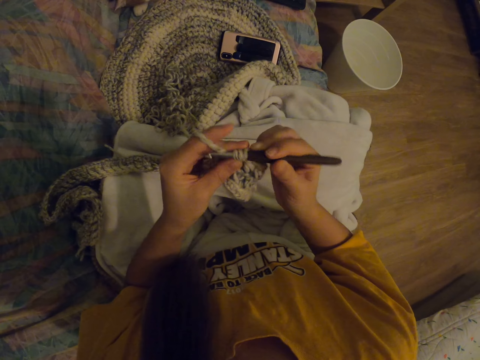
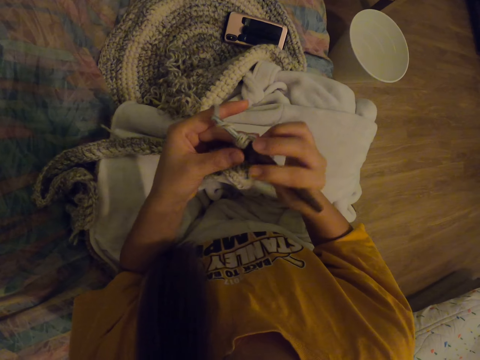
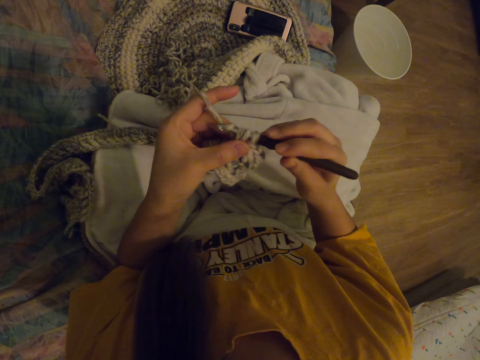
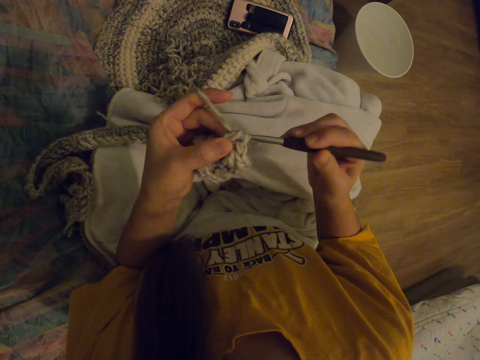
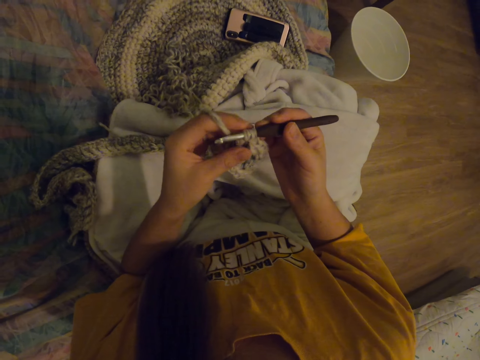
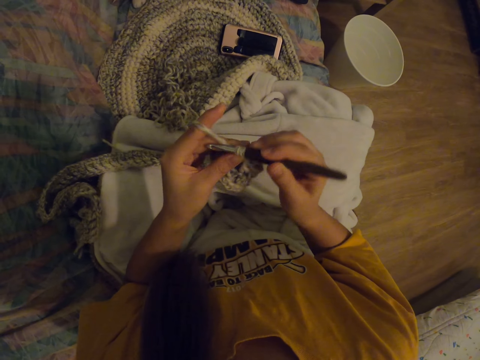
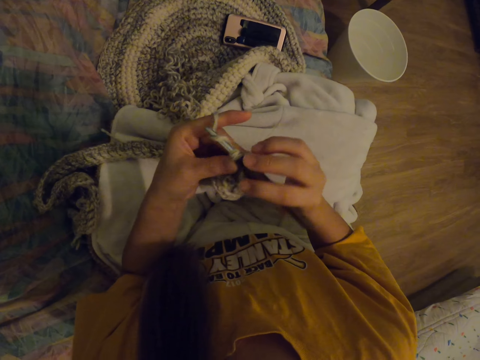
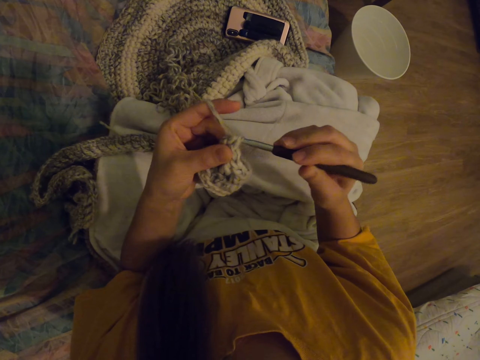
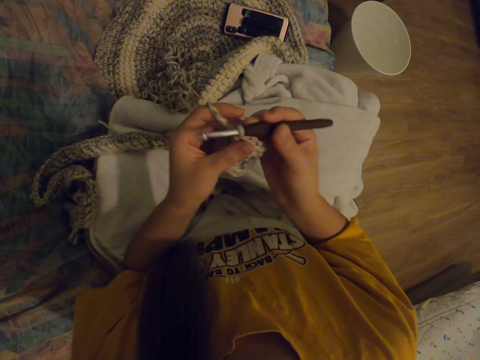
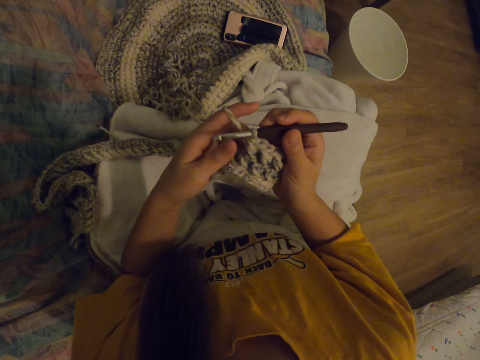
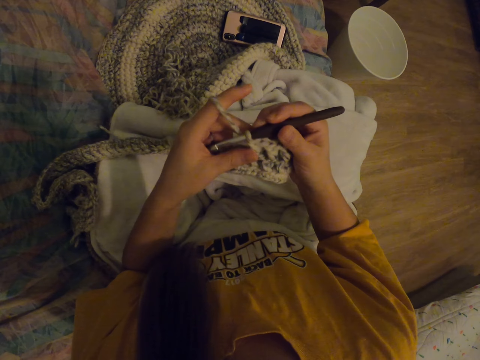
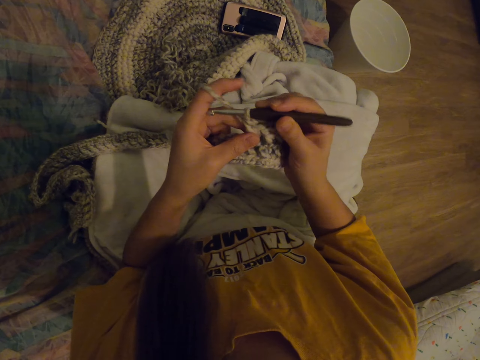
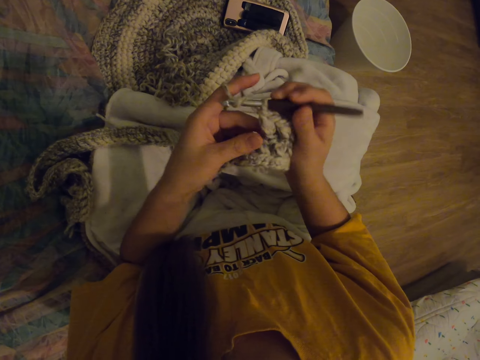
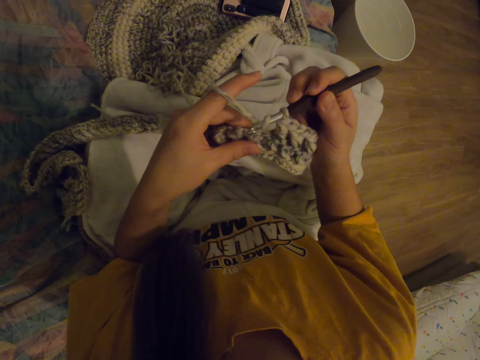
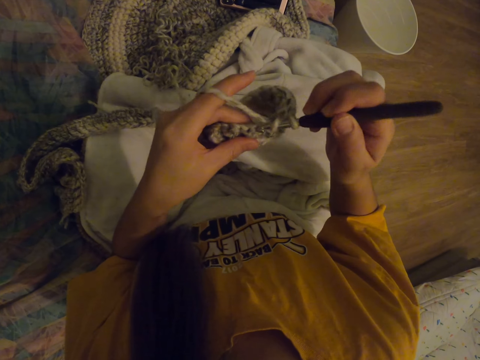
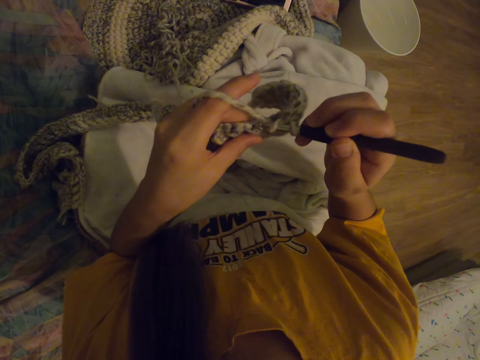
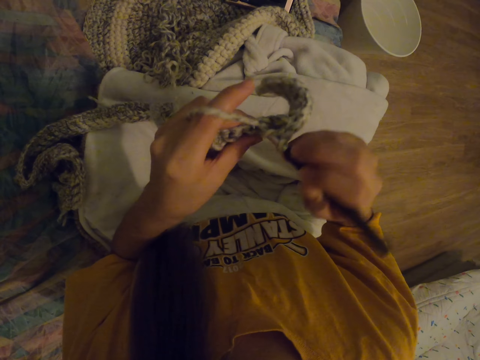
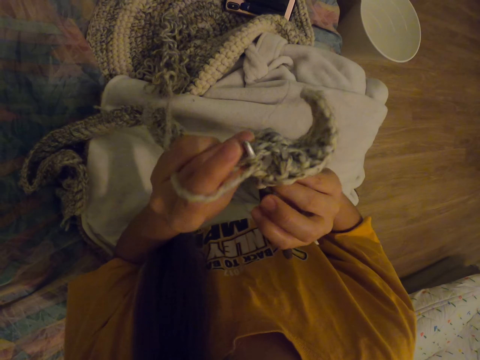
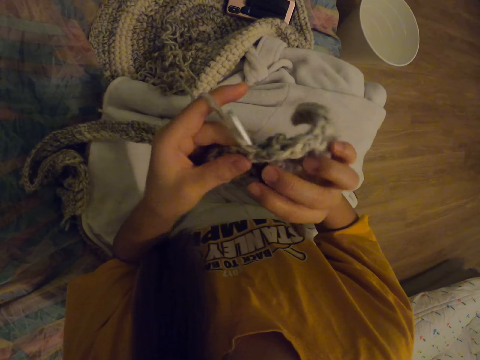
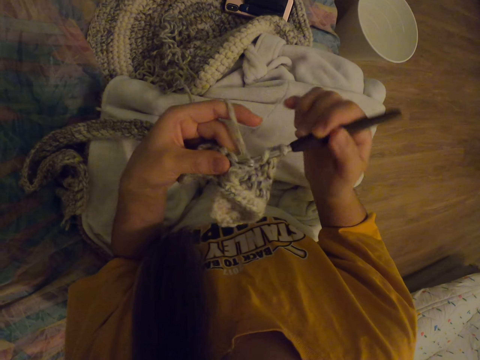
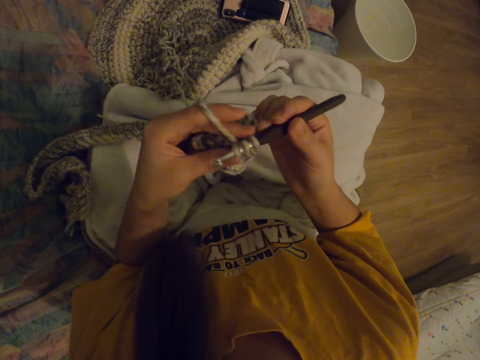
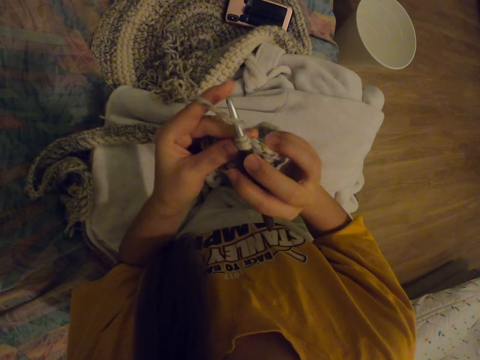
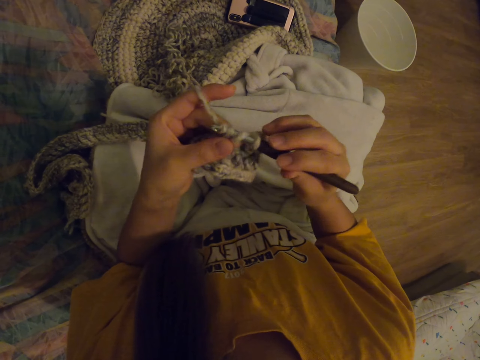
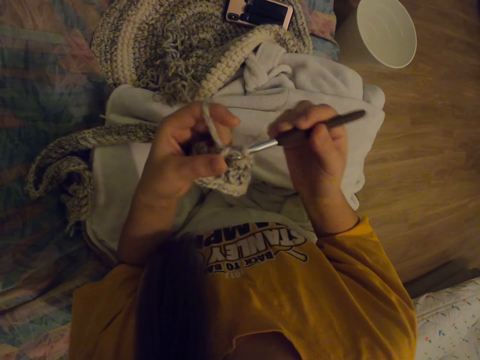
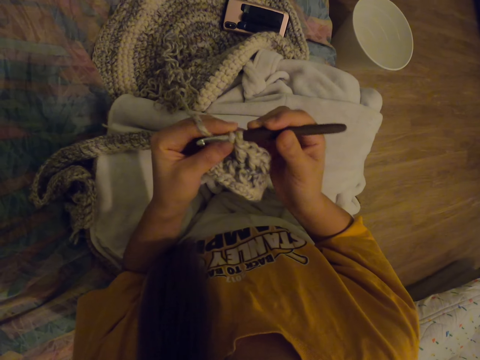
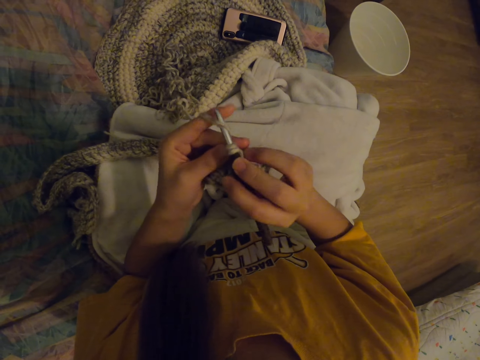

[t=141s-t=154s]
The camera wearer puts the thread on the needle. They knit. They put the thread on the needle. They knit.

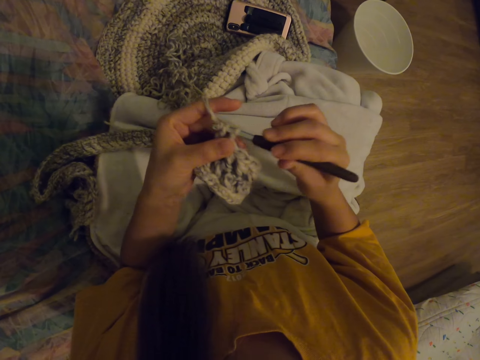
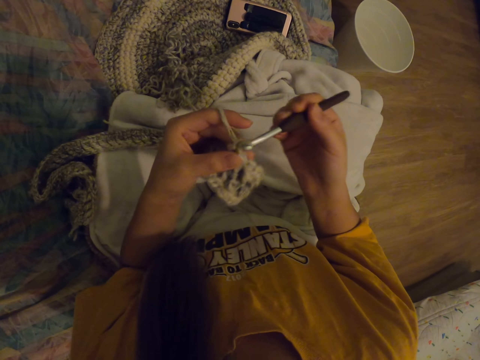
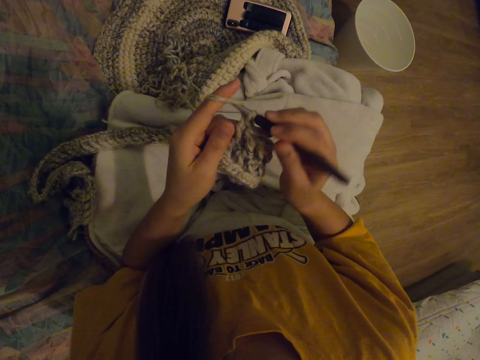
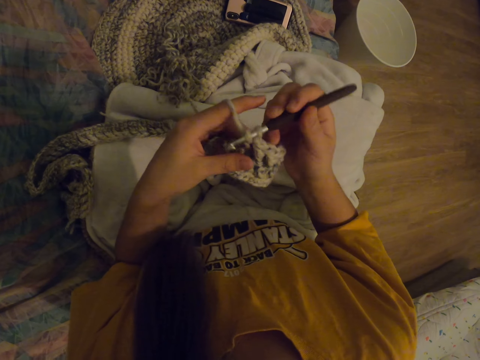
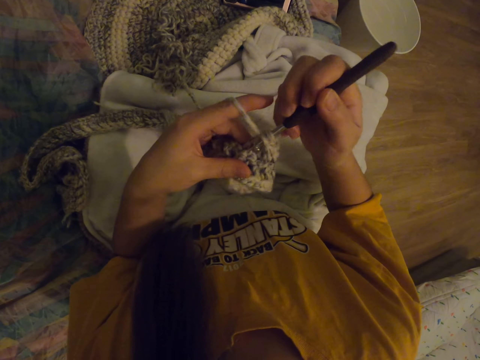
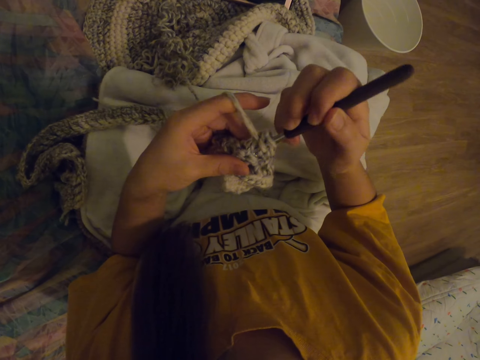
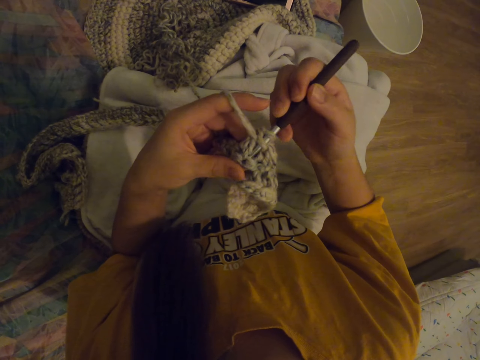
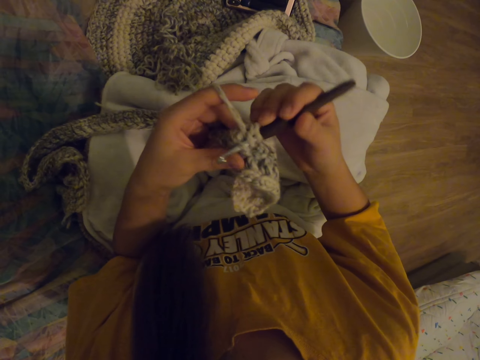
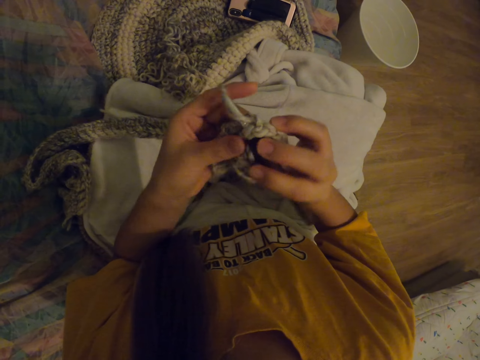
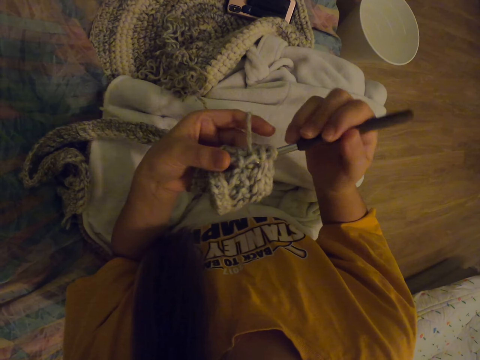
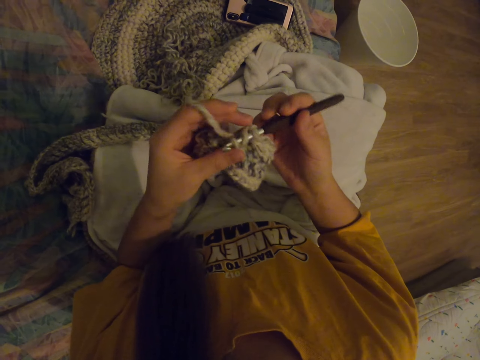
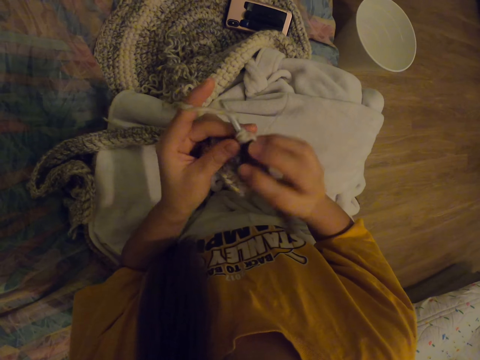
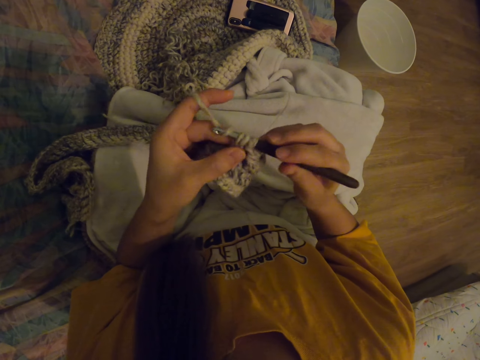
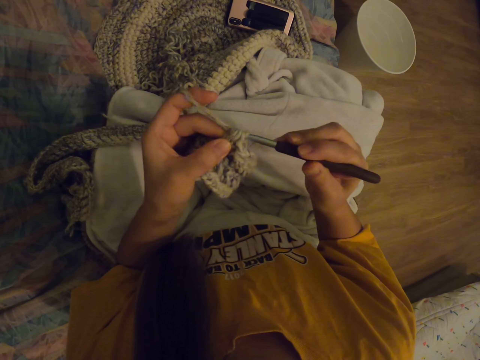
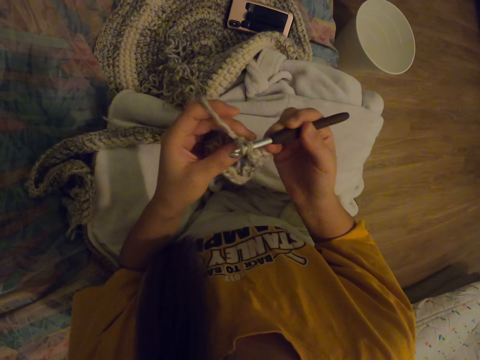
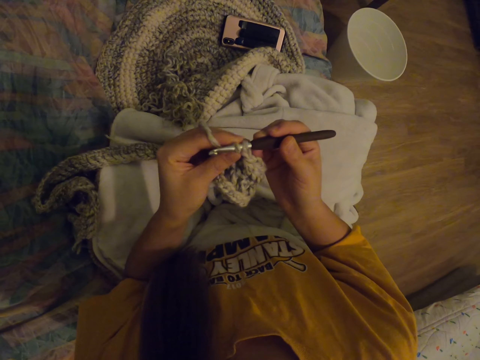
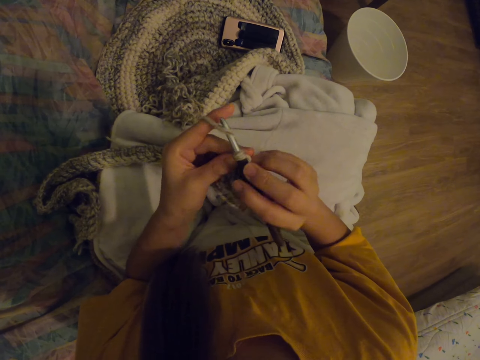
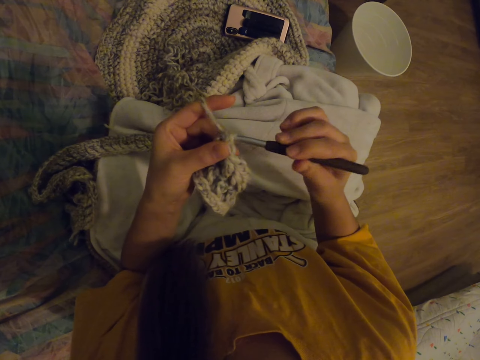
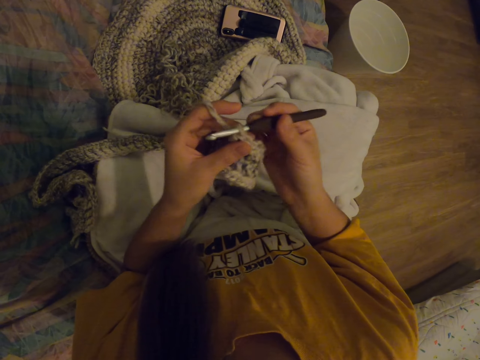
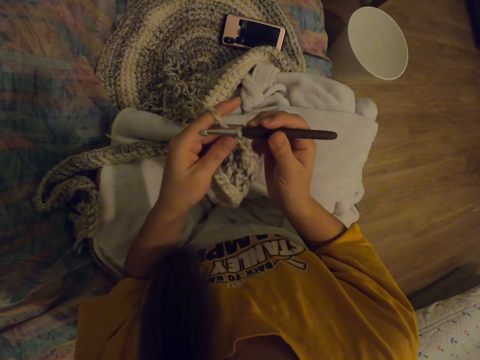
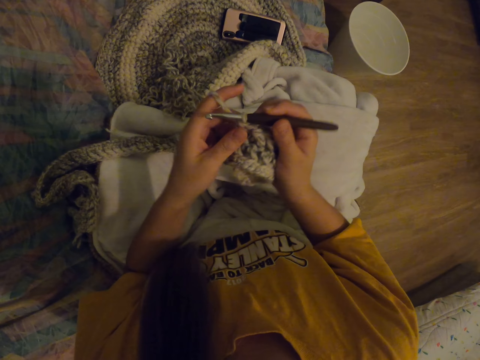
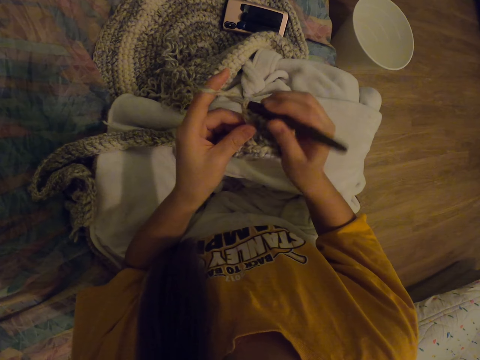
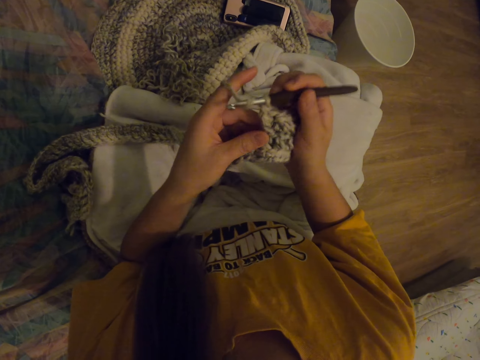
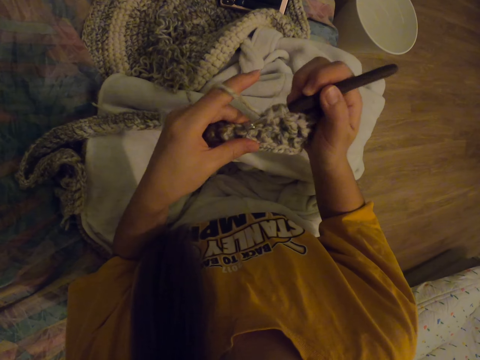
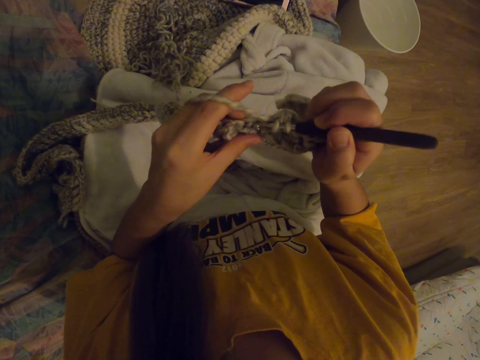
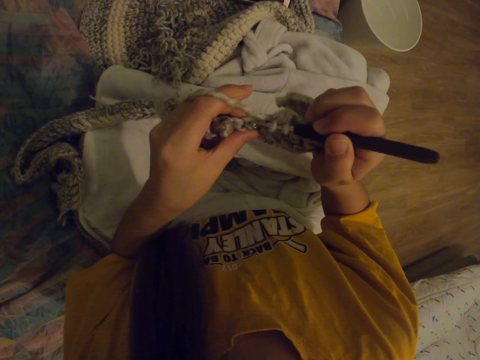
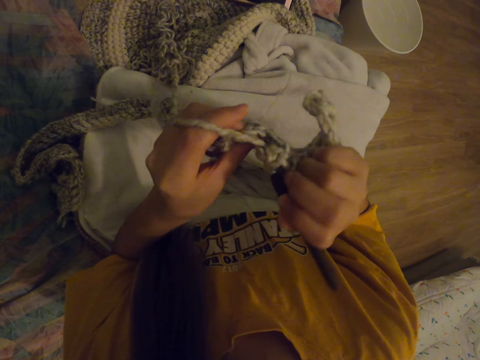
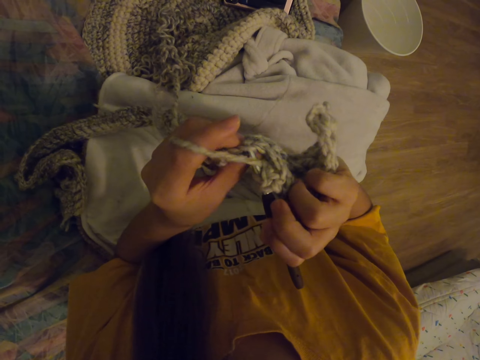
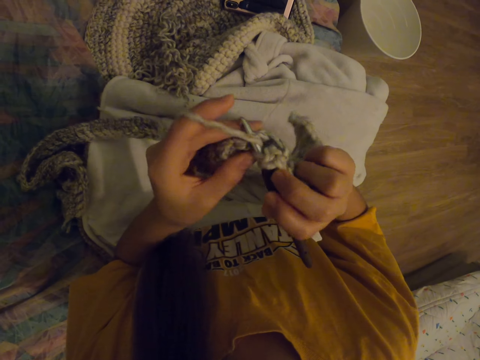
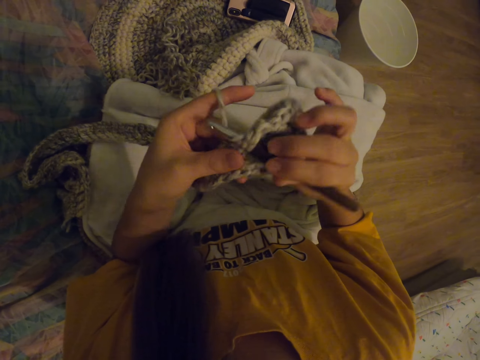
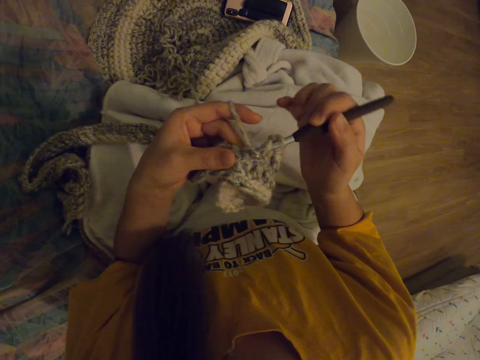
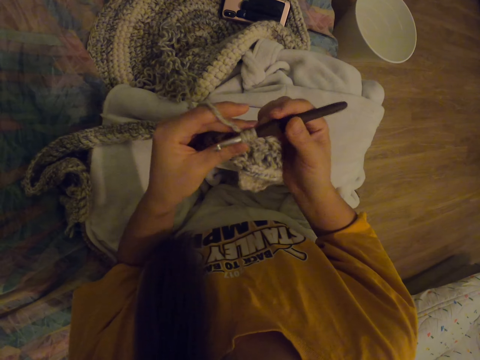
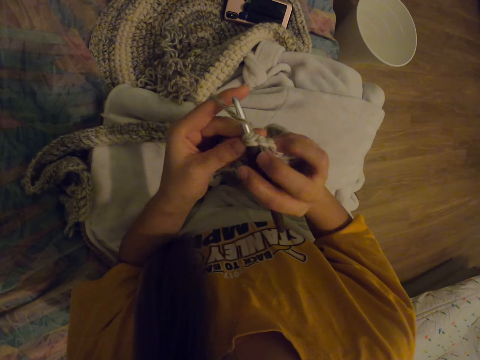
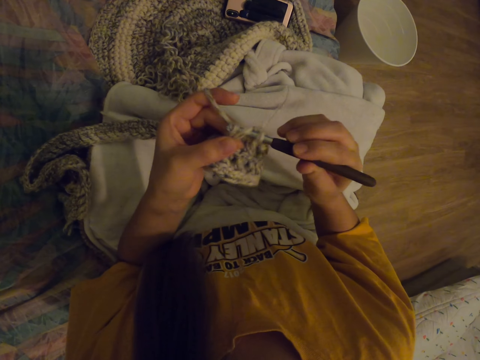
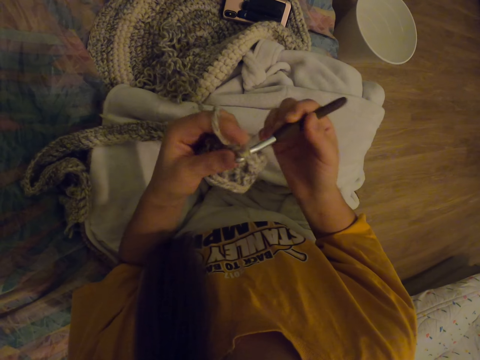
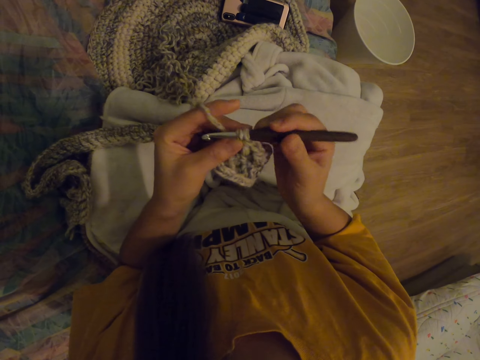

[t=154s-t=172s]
The camera wearer puts the thread on the needle. They knit. They put the thread on the needle. They knit. They put the thread on the needle.
